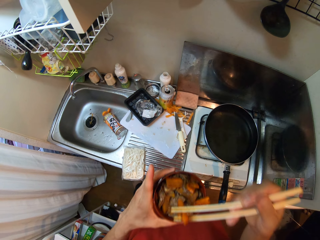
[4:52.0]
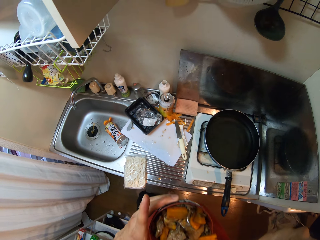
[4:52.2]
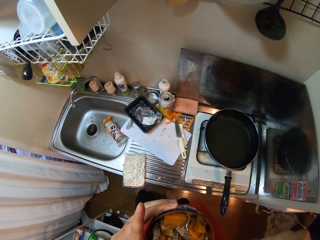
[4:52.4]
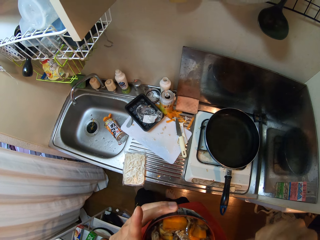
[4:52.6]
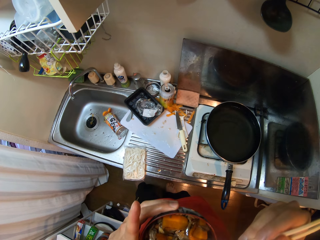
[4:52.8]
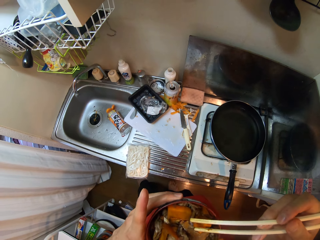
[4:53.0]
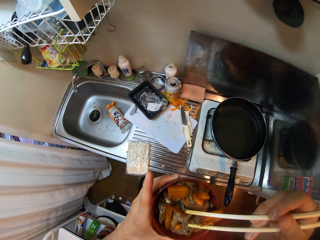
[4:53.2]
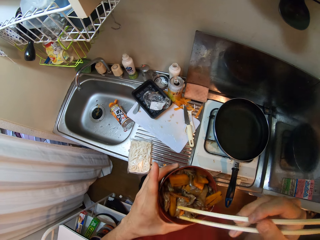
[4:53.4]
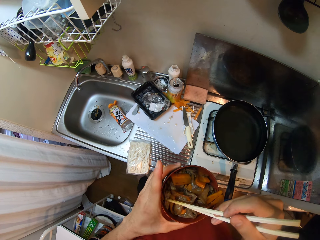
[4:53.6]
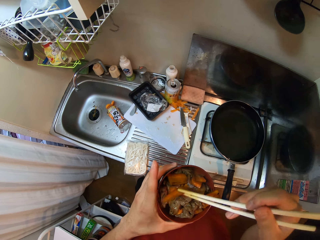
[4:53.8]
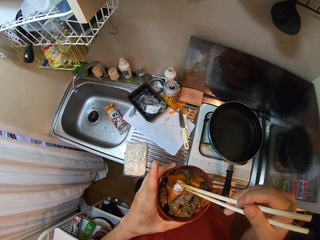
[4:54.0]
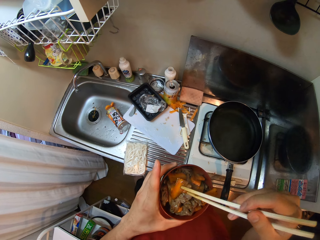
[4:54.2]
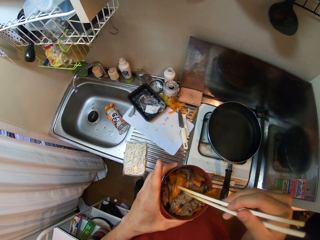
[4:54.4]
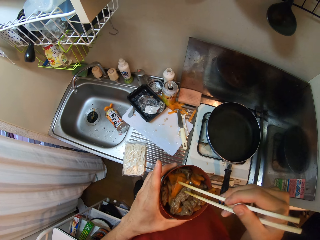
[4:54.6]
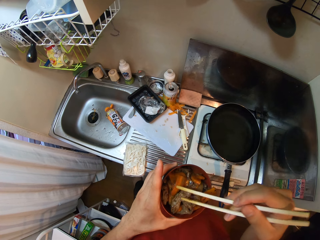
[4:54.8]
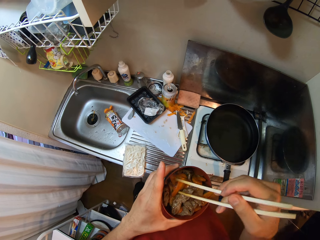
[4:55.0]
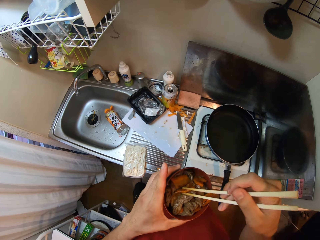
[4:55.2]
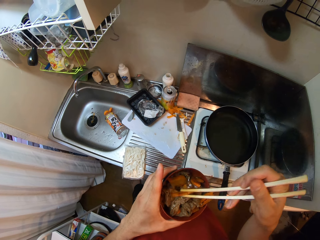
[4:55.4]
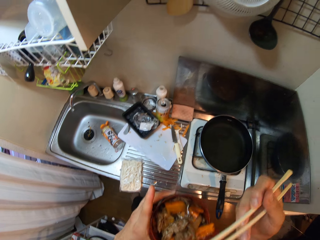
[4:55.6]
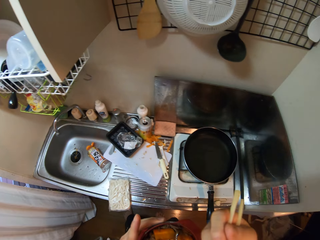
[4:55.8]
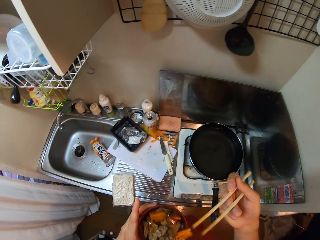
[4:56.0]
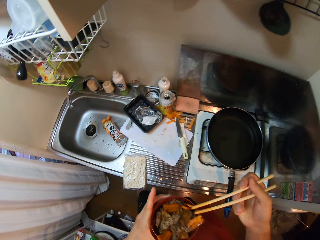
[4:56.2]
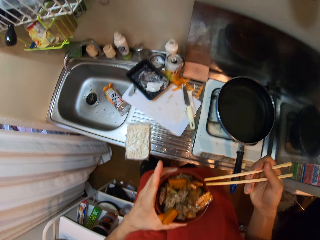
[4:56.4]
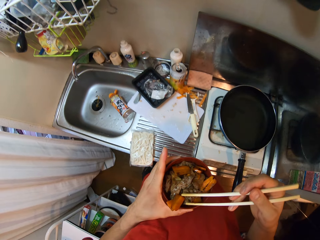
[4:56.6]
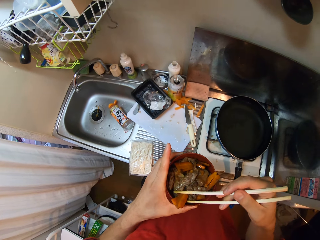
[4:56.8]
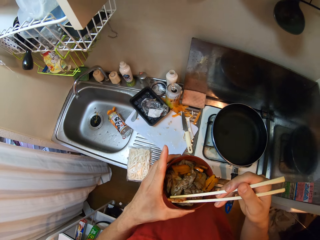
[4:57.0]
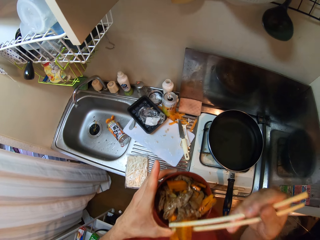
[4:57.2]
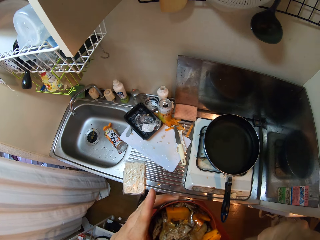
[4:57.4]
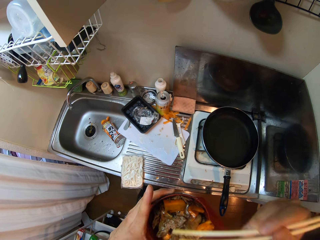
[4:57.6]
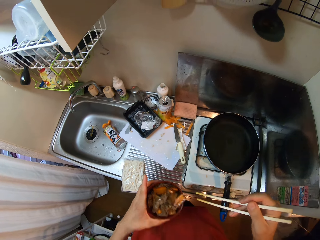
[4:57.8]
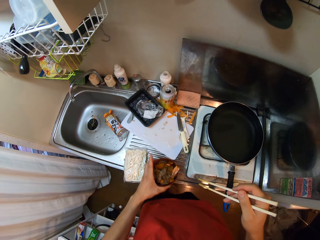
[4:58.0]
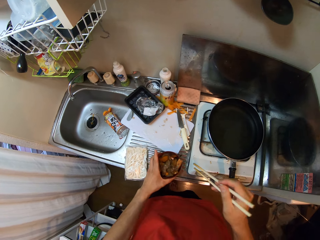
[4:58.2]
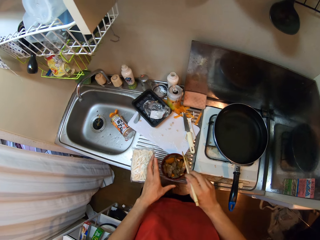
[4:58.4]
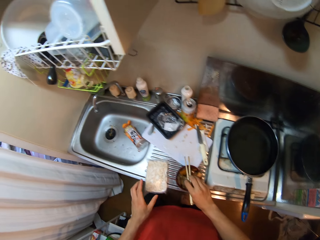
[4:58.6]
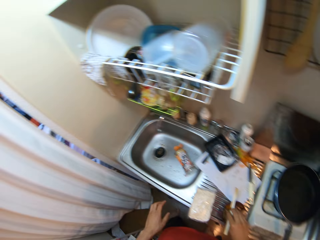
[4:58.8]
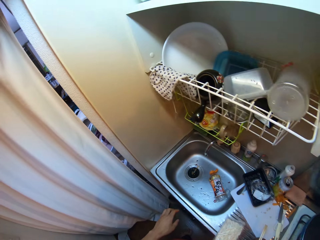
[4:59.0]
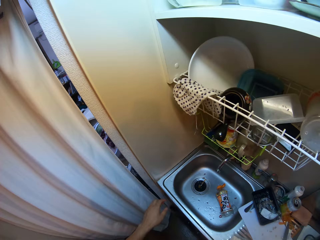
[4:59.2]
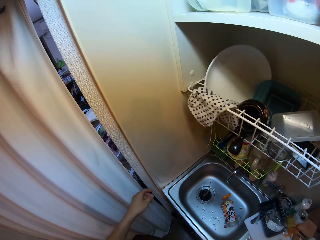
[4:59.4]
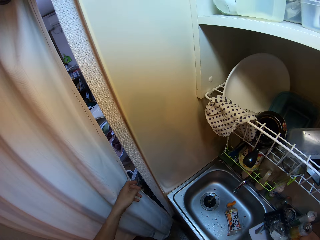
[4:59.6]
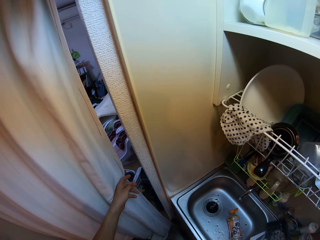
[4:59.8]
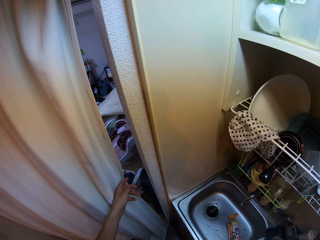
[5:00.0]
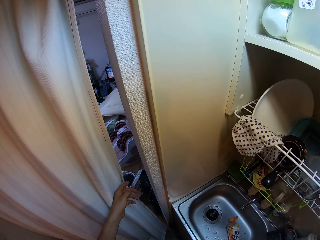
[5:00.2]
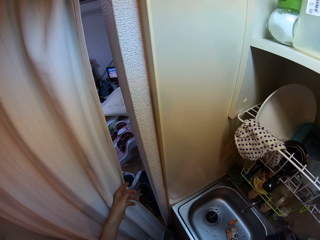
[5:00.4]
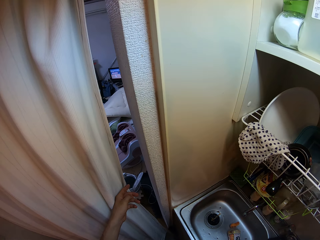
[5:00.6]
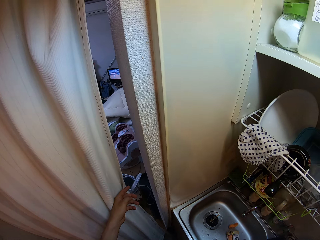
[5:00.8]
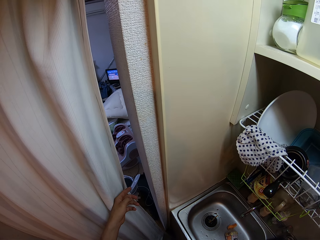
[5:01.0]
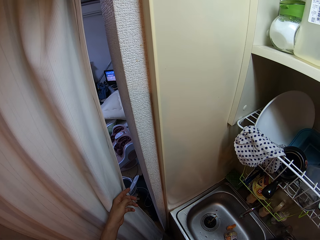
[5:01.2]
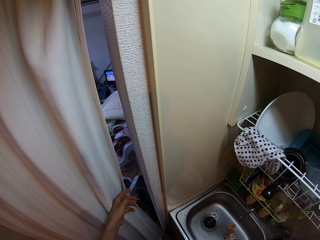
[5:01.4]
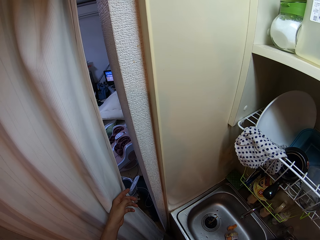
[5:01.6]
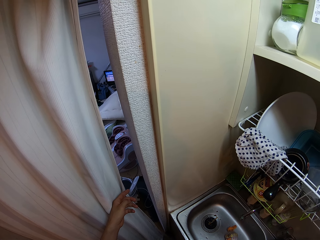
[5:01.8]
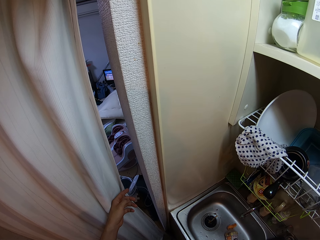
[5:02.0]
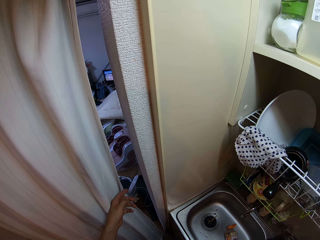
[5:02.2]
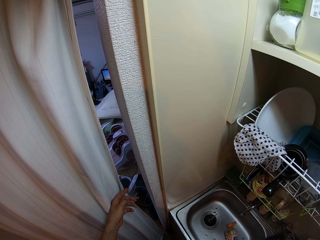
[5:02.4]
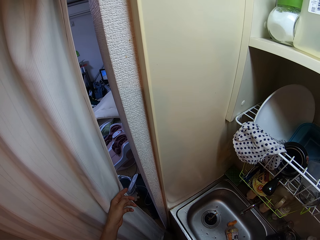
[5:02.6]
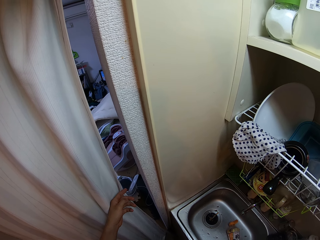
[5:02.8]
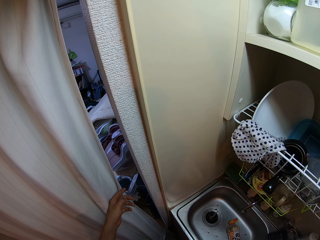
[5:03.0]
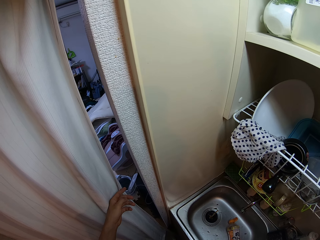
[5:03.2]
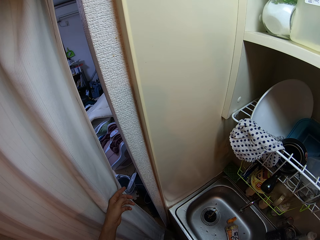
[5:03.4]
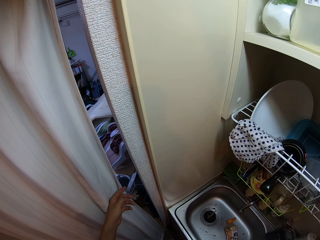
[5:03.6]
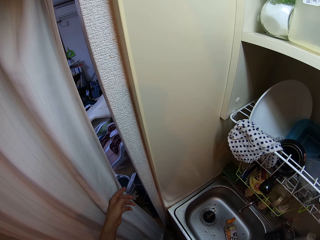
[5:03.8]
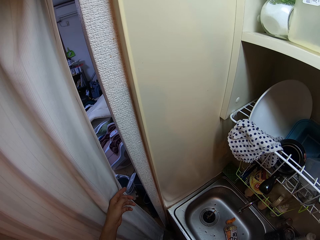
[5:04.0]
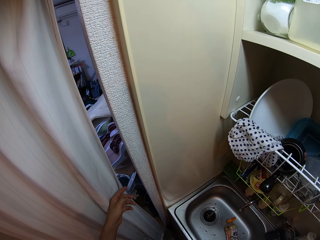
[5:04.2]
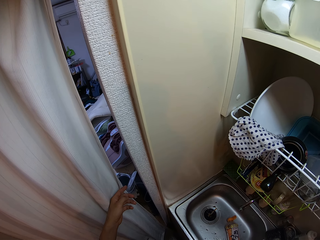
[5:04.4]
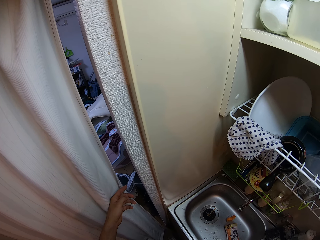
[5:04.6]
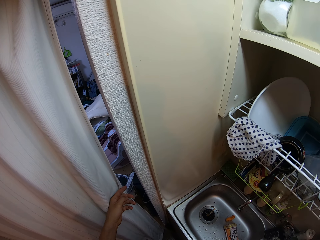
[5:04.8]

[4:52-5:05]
The camera wearer puts the tomato in her mouth. She picks the tomato in the bowl with the chopsticks. She puts the tomato in her mouth. She picks the tomato in the bowl with the chopsticks. She puts the tomato in her mouth. She puts a plate on the table. She drops the bowl on the sink. She drops the chopsticks on the bowl on the sink. She moves a step. She holds a curtain in the kitchen. She looks through the curtain.

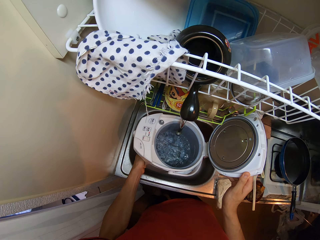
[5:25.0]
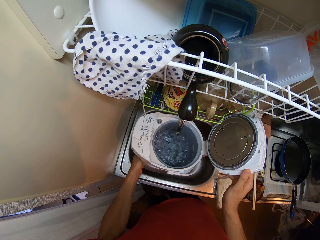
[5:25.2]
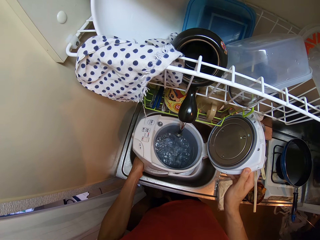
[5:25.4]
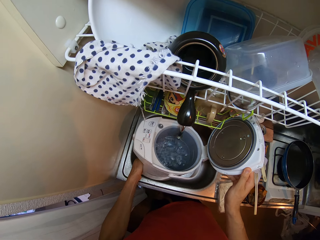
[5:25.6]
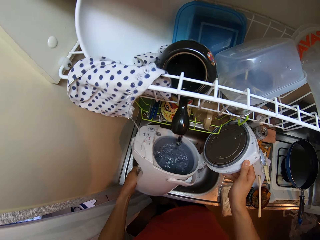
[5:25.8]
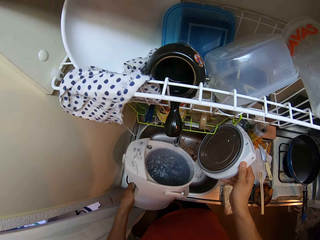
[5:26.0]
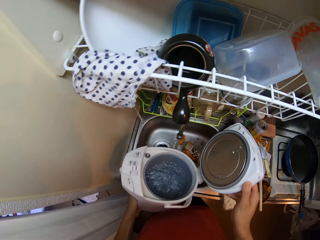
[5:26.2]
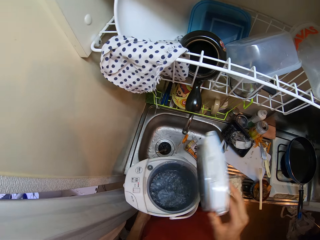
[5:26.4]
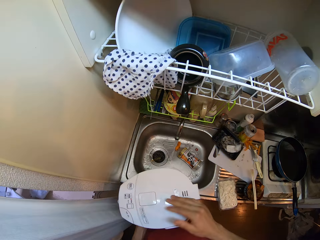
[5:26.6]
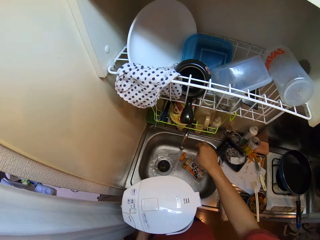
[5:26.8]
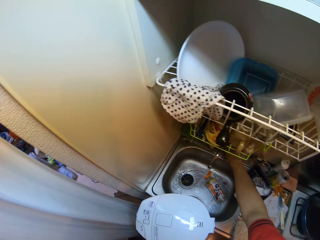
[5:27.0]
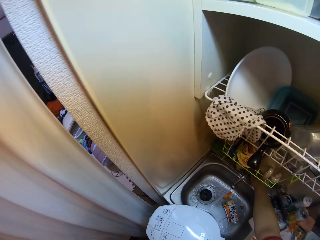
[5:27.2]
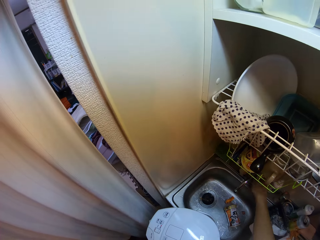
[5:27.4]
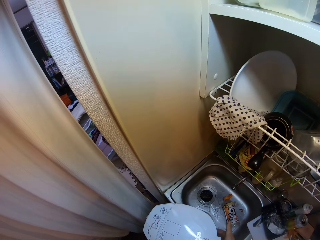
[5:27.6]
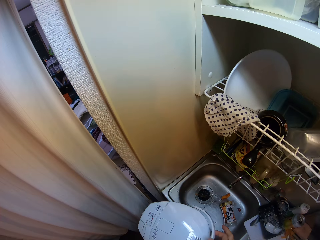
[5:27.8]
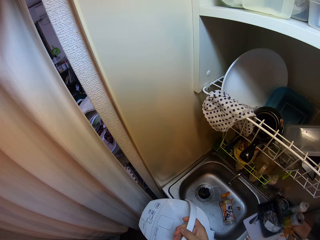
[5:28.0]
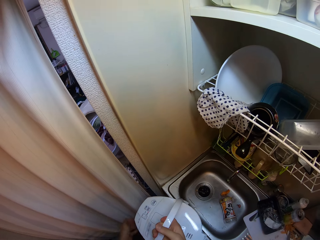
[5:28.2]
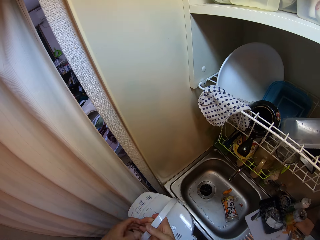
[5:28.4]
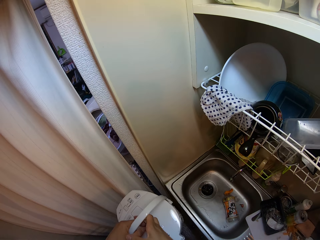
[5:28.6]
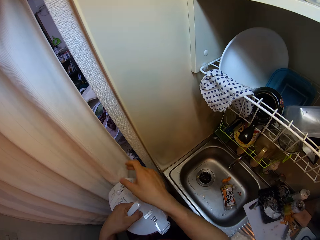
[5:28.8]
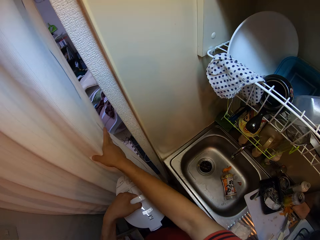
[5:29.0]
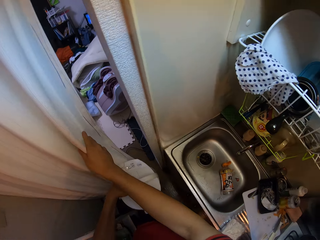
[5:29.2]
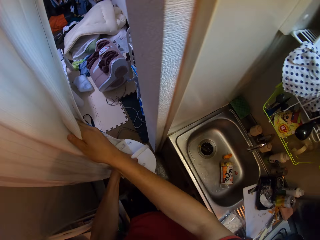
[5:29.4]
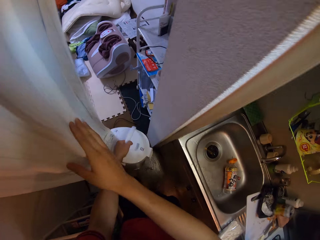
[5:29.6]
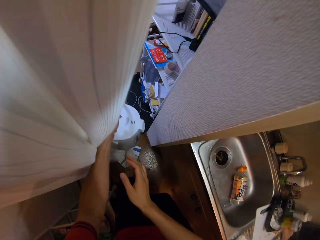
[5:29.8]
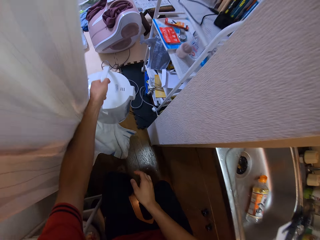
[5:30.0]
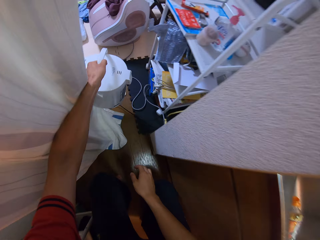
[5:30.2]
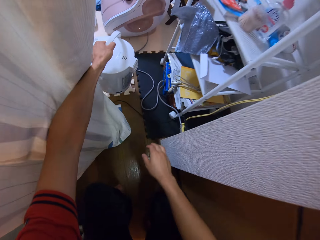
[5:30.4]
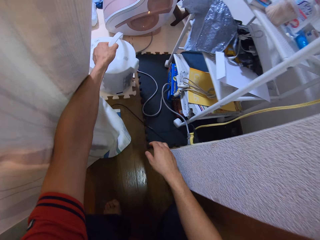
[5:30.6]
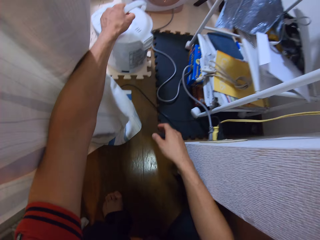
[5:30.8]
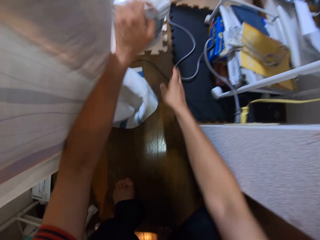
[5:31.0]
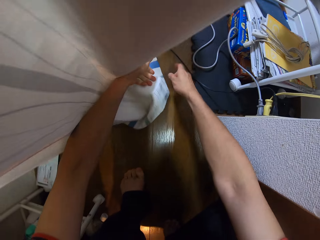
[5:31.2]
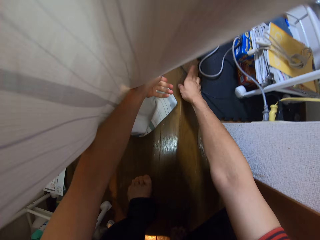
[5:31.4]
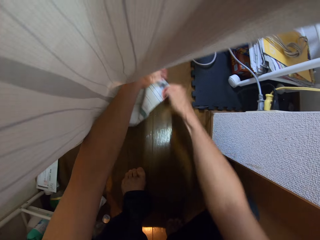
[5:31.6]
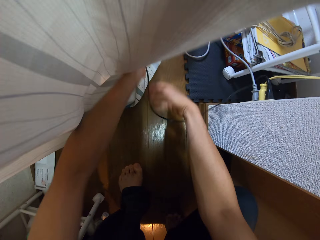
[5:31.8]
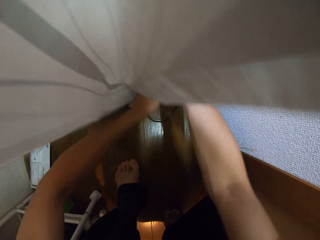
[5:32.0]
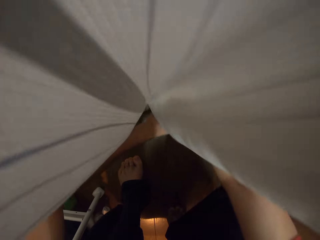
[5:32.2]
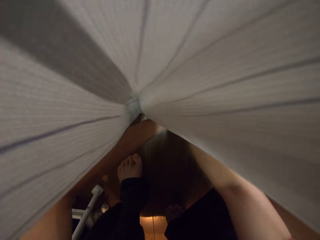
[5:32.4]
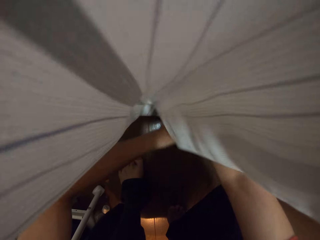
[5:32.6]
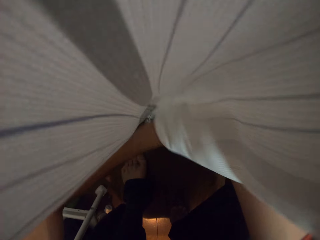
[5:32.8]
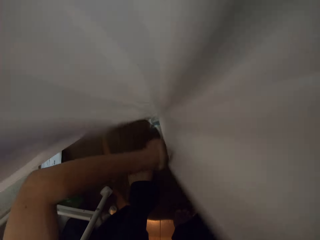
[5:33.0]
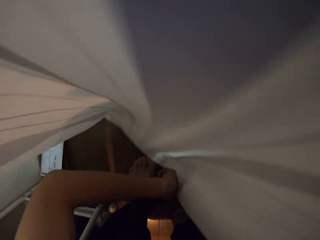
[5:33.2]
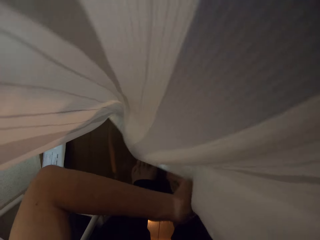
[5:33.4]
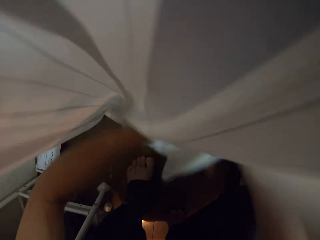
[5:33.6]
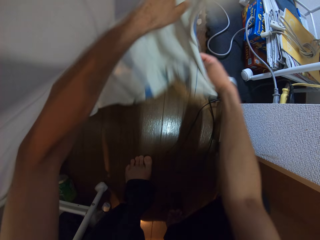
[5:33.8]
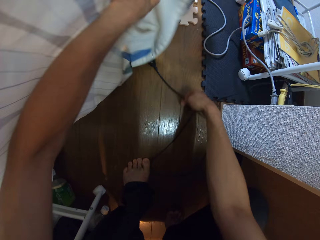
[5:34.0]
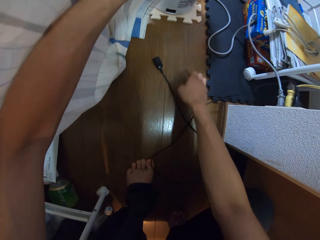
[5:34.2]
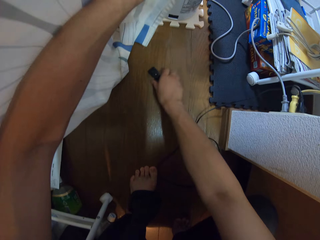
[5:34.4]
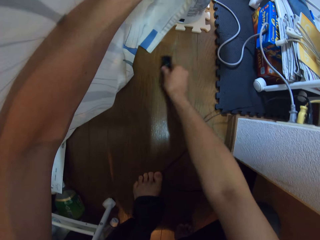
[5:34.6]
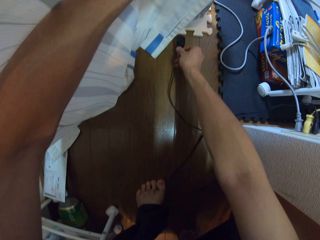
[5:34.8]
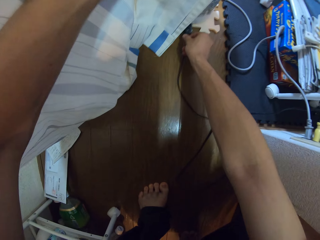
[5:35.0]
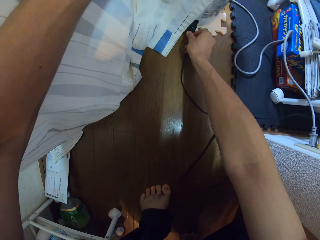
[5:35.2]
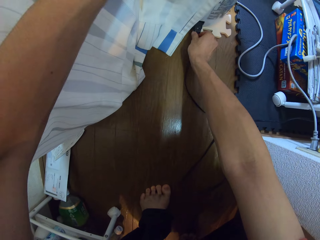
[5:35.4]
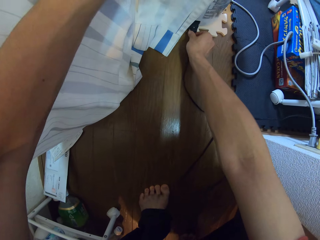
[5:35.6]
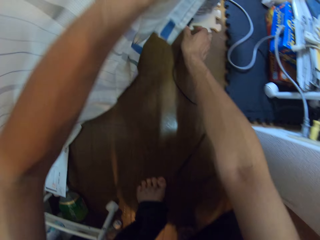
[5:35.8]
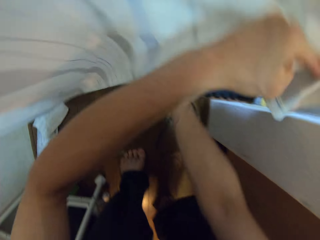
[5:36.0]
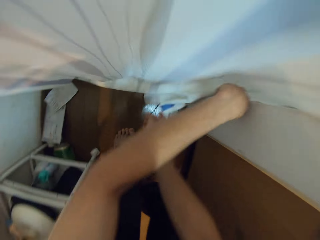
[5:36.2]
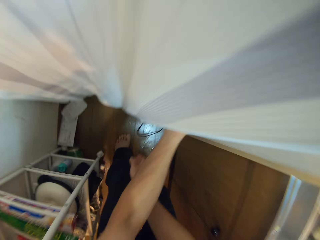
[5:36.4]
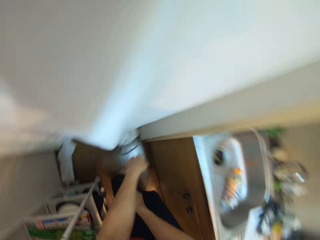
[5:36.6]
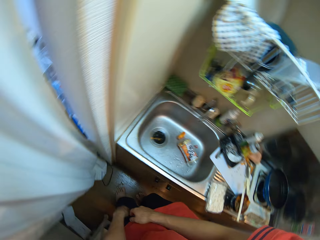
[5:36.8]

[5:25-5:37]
The camera wearer closes the water heater or jug kettle. She switches off the tap. She carries the jug kettle. She drops the water heater on a floor in the house, on the power base. She shoves the curtain with her left hand. She picks the wire of the water heater on the floor of the house. She connects the wire to the water heater. She closes the curtain.
